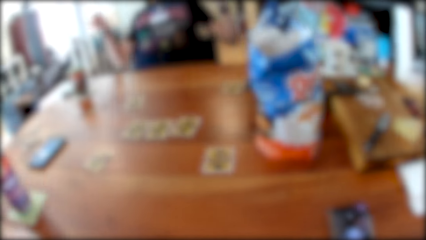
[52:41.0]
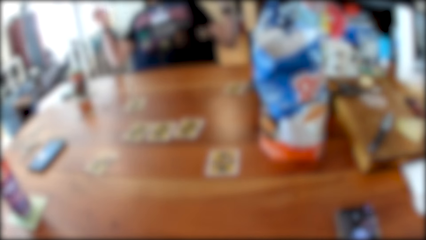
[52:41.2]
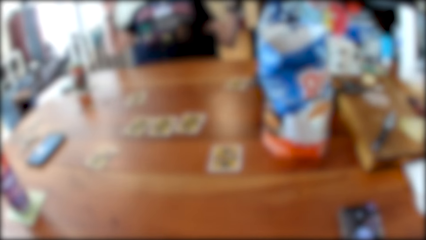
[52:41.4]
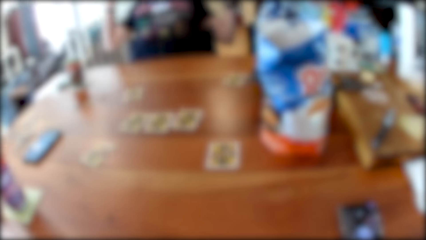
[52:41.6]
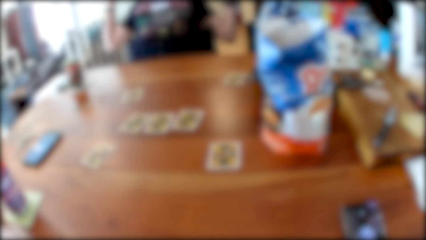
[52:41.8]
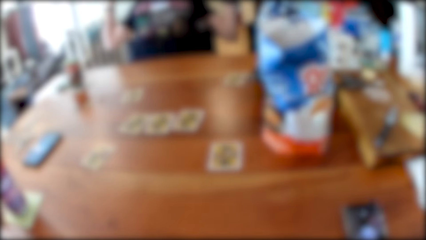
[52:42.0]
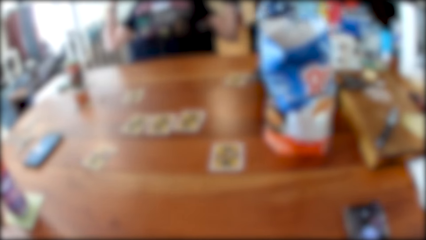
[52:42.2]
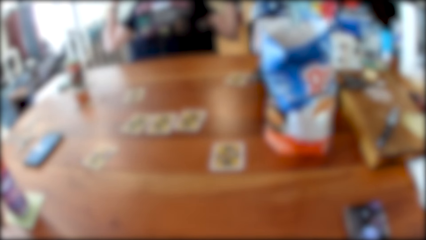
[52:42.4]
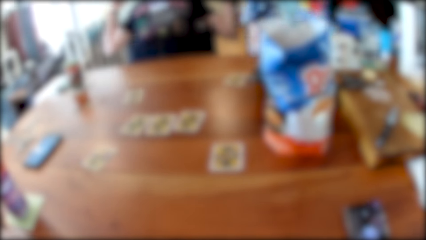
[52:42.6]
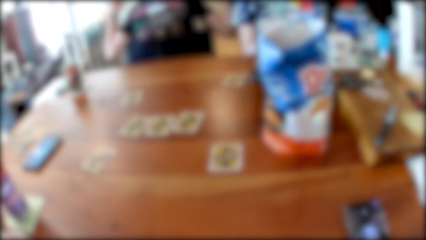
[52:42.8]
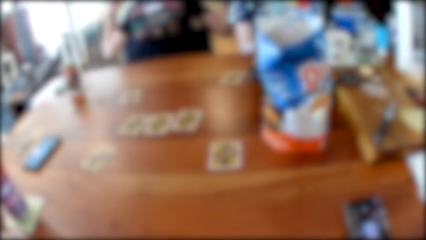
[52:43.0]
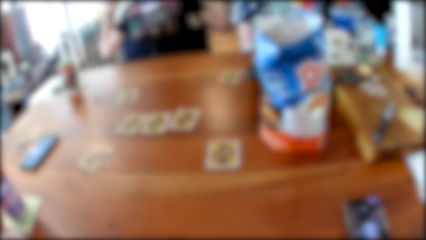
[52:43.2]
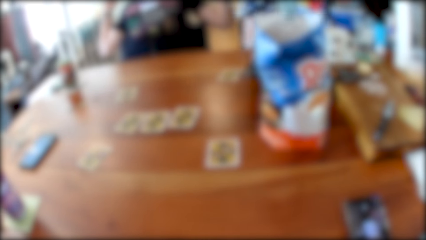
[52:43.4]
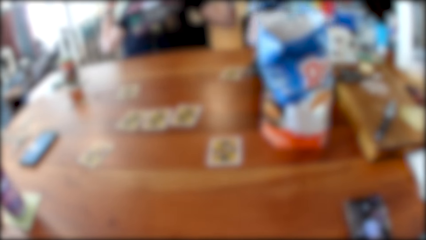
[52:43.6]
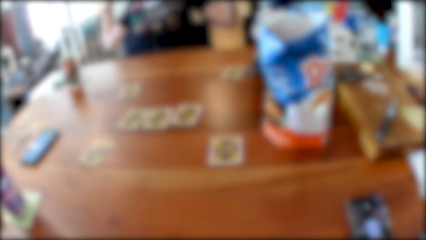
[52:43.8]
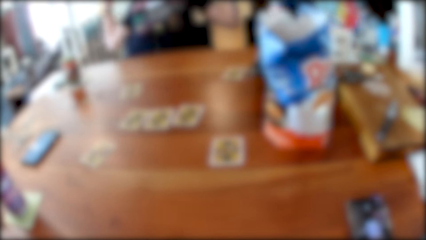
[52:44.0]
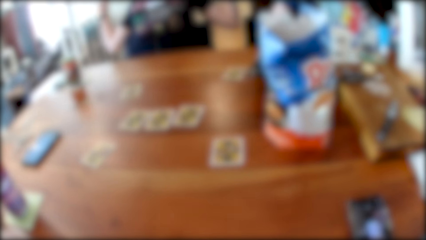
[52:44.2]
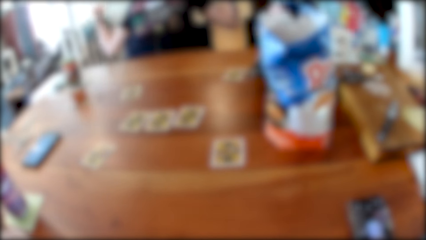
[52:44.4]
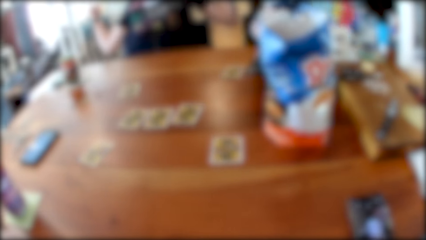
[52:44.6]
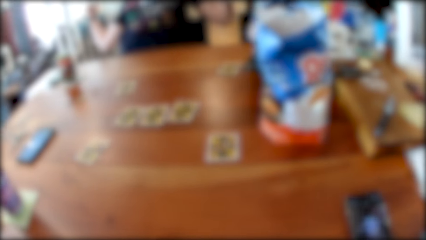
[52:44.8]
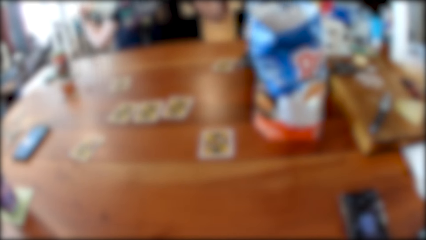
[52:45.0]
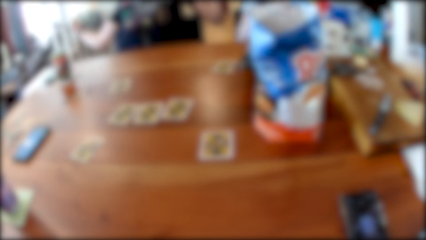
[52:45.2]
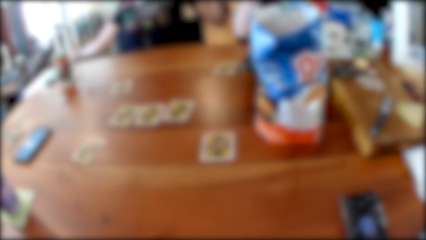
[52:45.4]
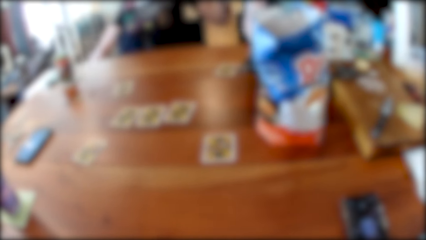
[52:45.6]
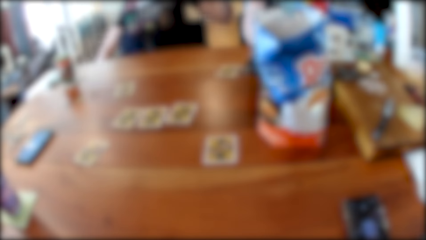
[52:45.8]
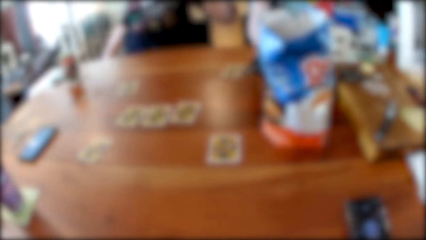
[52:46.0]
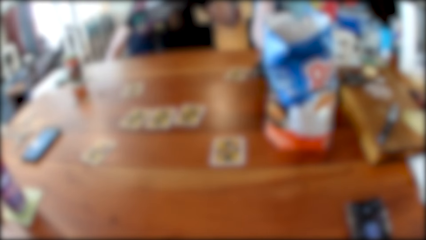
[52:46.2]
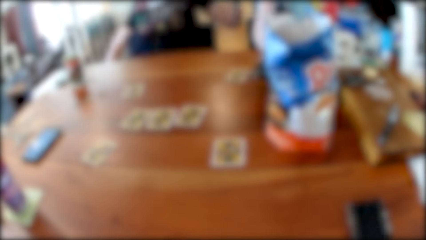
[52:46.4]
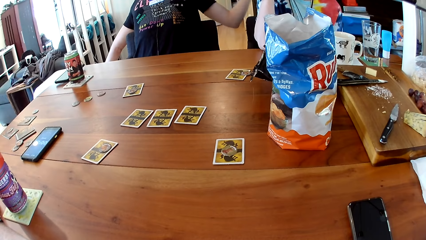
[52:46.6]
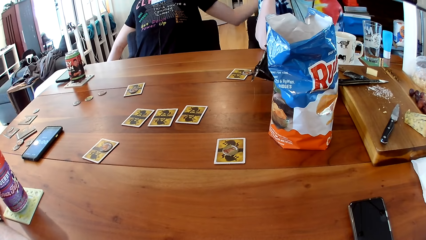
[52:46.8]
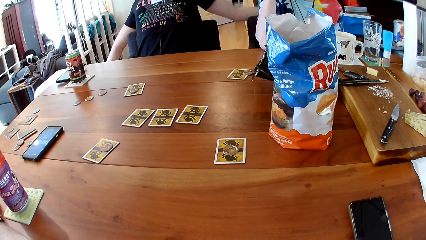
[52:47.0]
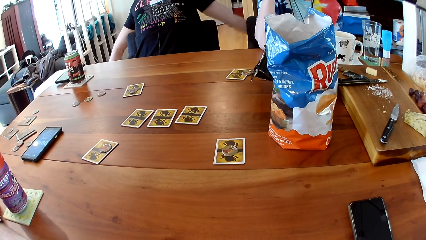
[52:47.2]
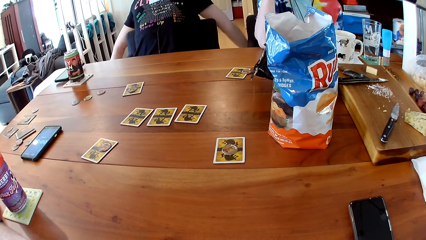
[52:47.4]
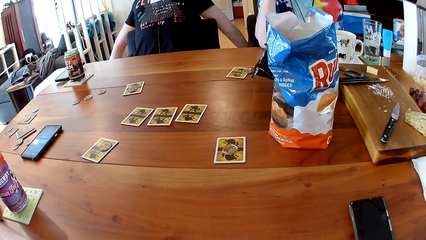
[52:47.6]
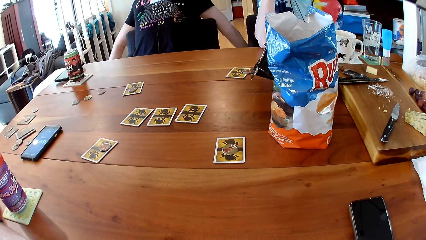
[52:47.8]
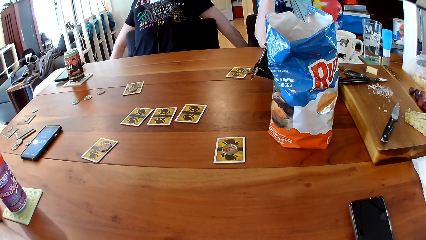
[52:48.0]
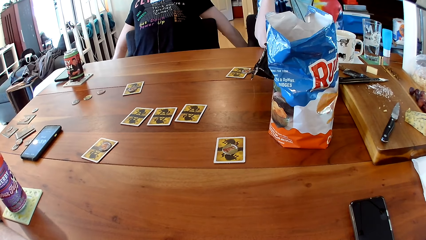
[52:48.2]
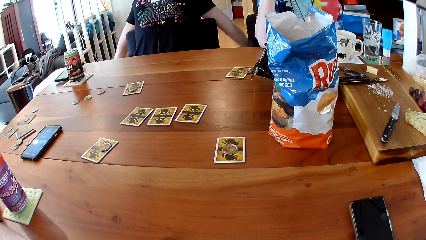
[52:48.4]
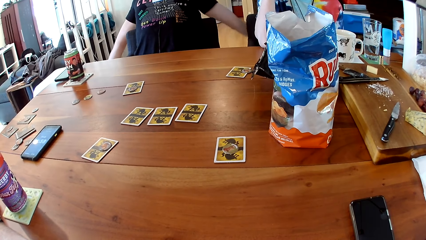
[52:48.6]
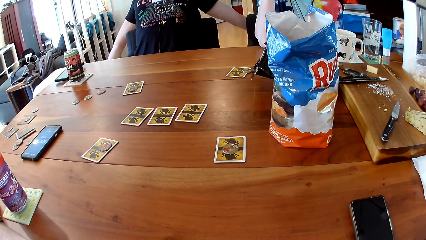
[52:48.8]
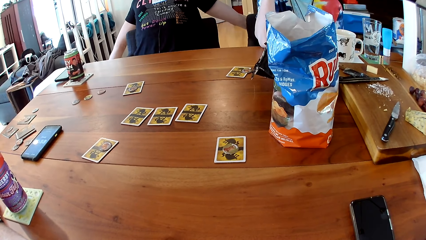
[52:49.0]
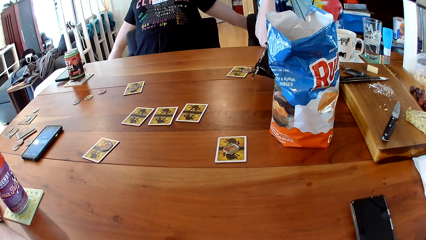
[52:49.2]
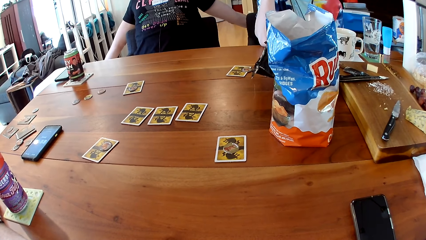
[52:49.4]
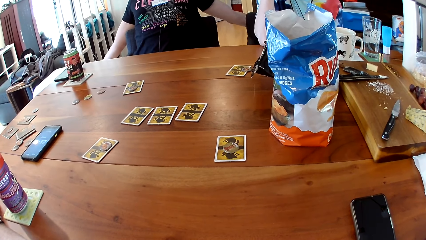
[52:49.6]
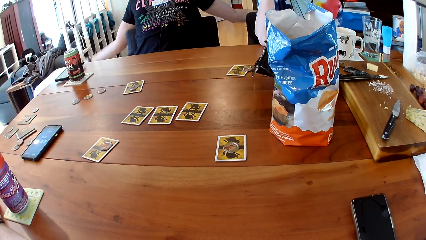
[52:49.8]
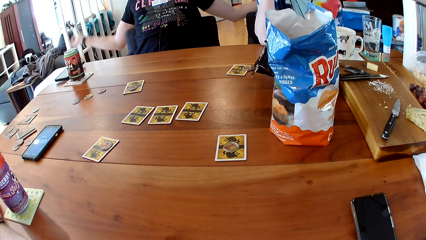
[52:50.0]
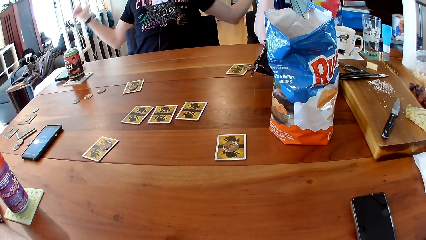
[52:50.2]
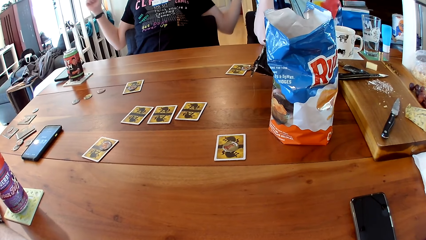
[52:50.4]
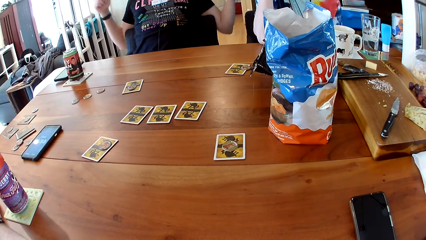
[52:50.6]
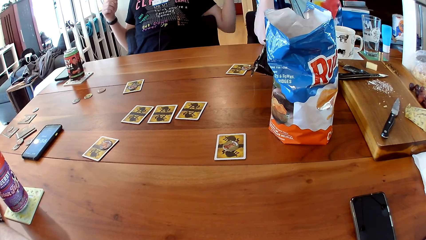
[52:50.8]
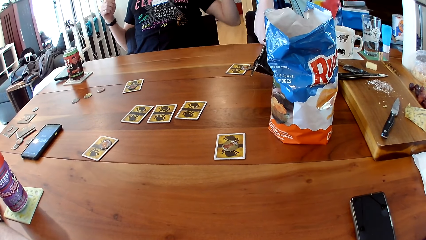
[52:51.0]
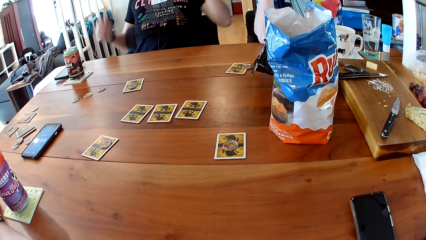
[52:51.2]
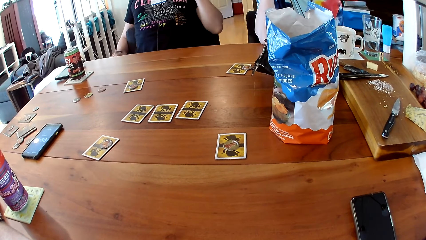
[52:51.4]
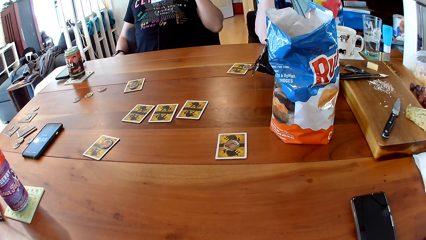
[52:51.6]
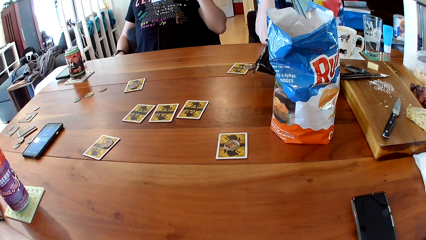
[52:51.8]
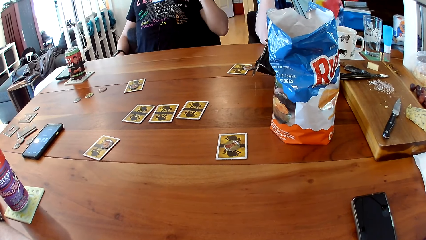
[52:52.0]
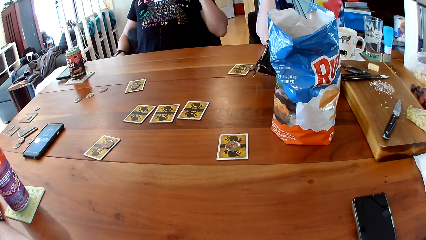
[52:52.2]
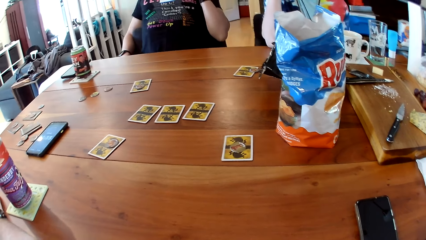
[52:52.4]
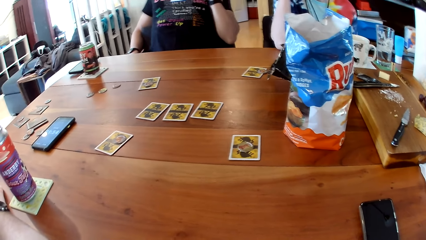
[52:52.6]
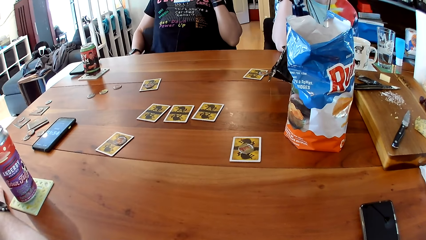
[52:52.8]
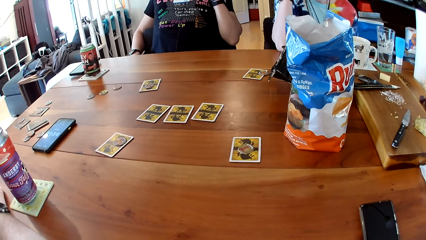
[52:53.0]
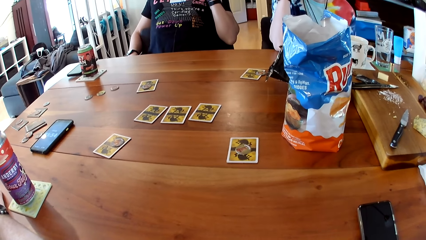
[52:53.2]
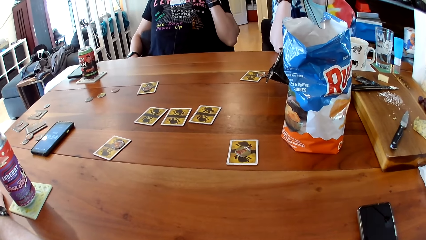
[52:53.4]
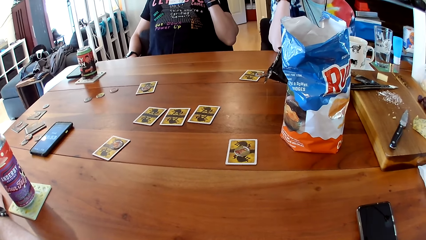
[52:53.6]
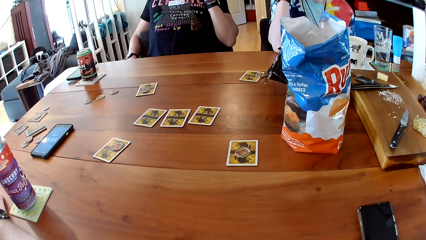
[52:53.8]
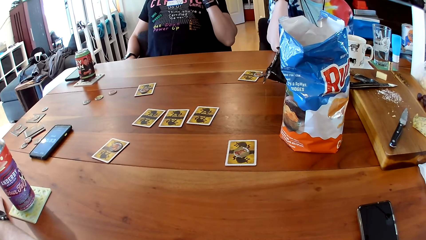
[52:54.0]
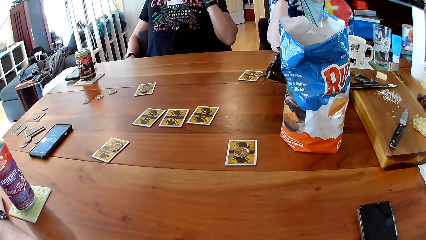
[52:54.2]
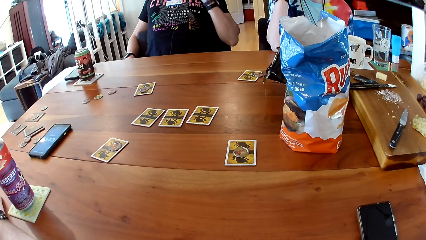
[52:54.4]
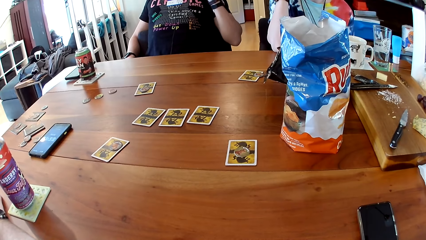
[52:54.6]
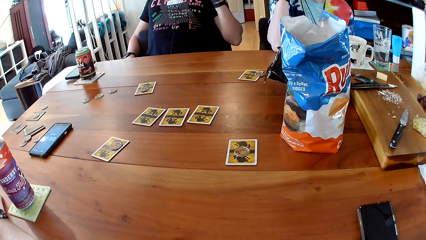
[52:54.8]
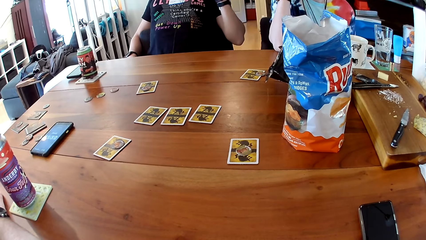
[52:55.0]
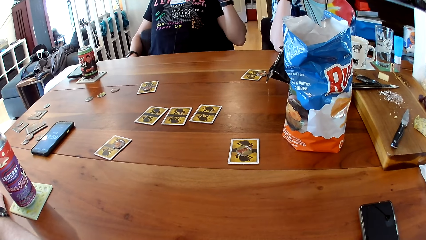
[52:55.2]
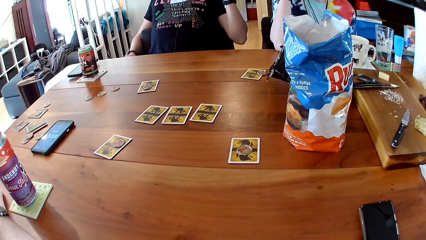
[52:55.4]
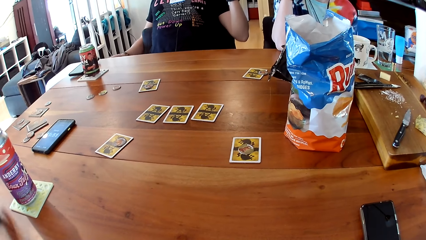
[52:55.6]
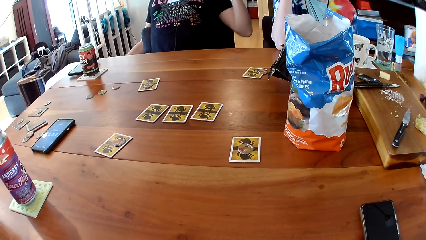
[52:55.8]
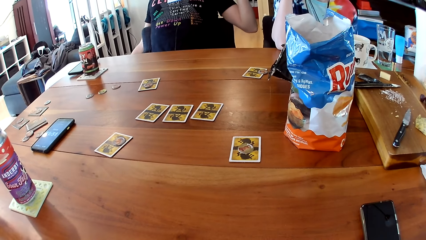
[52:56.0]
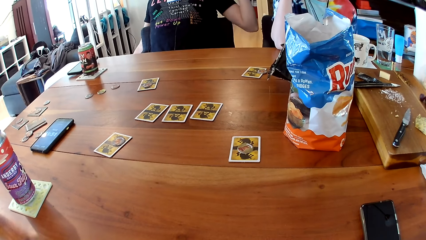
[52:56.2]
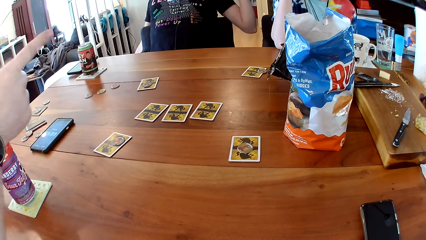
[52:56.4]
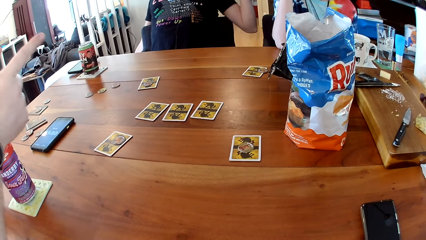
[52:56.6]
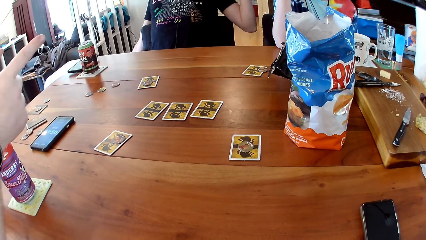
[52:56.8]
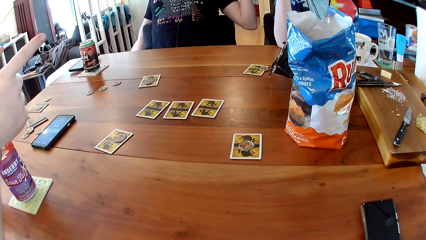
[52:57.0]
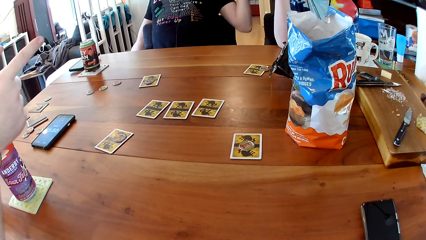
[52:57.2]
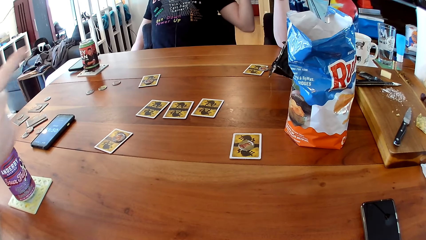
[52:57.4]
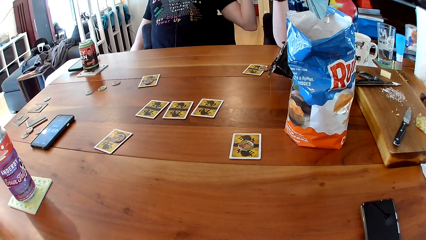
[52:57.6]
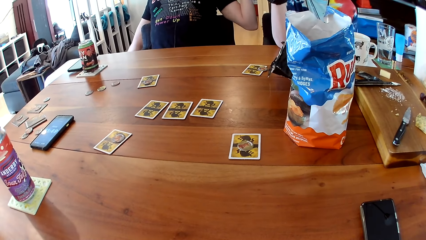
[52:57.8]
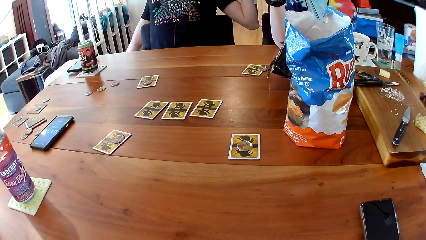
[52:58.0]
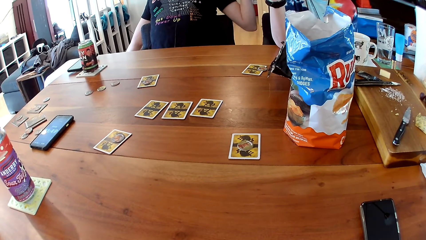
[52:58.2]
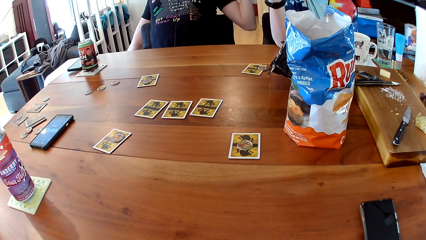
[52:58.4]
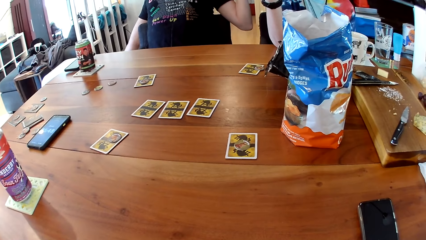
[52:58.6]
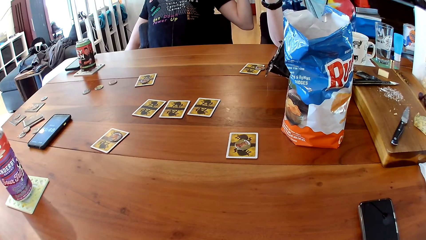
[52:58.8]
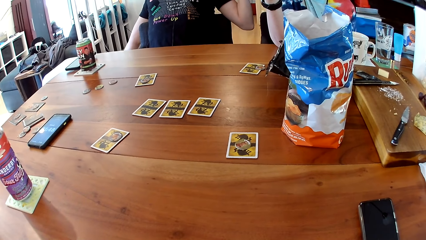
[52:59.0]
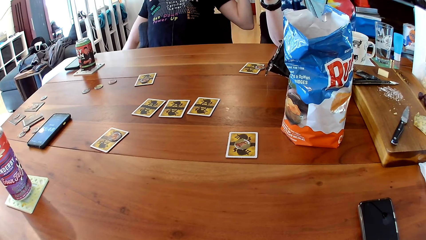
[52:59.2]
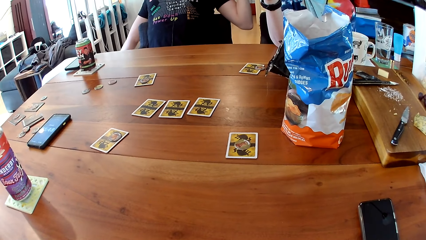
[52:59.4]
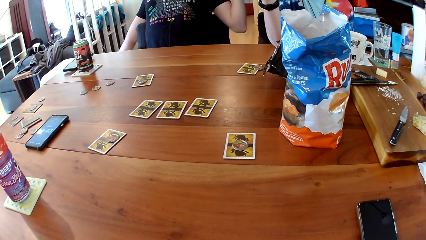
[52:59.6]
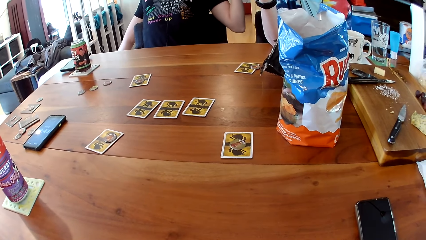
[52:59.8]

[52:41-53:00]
The first man points the index finger of his right hand towards the woman.
